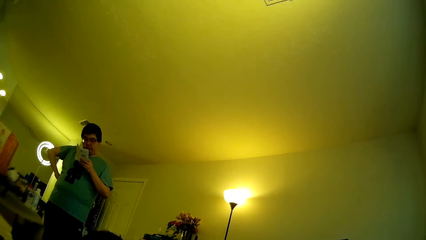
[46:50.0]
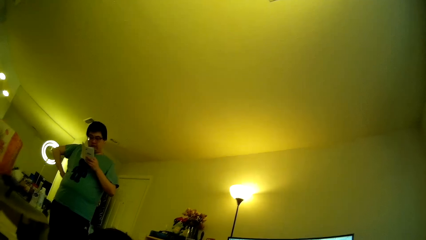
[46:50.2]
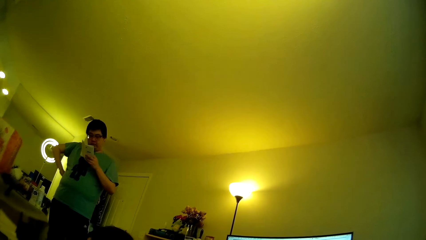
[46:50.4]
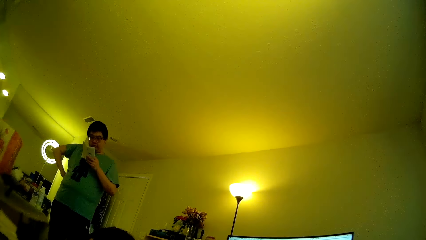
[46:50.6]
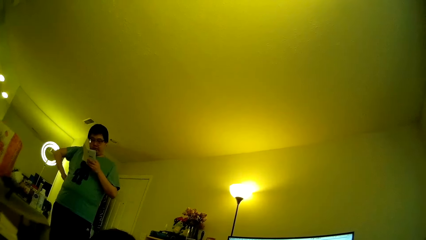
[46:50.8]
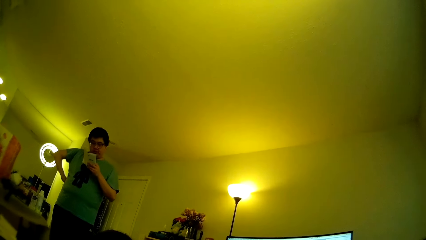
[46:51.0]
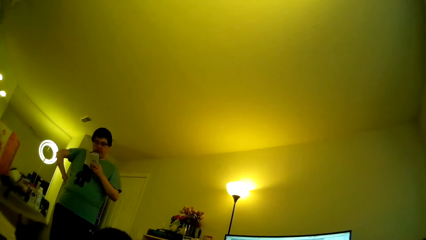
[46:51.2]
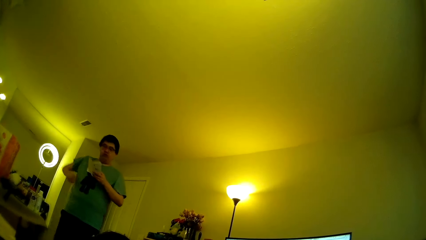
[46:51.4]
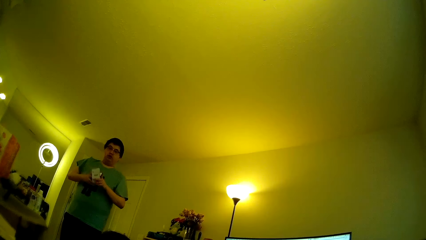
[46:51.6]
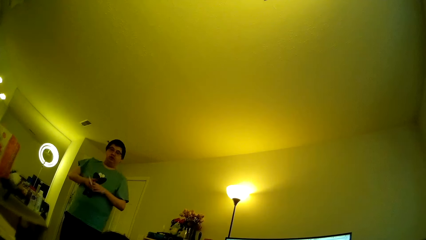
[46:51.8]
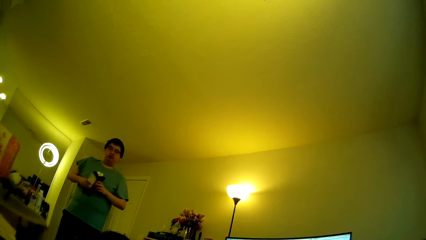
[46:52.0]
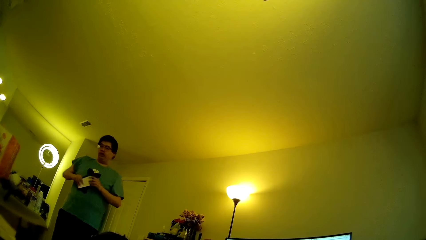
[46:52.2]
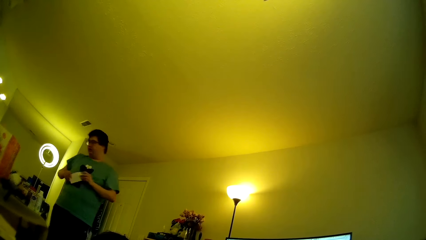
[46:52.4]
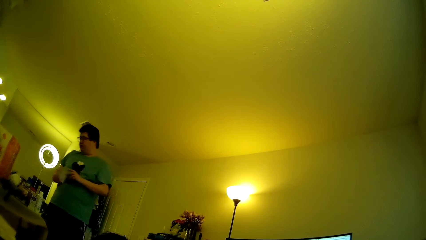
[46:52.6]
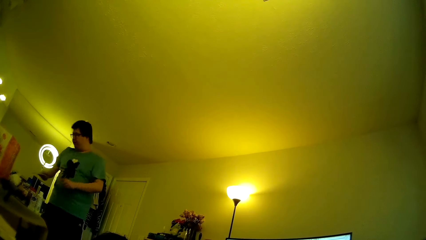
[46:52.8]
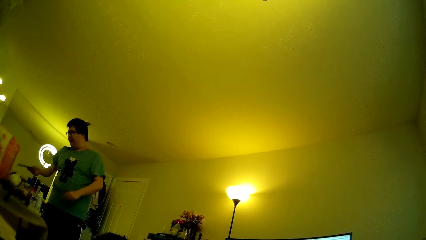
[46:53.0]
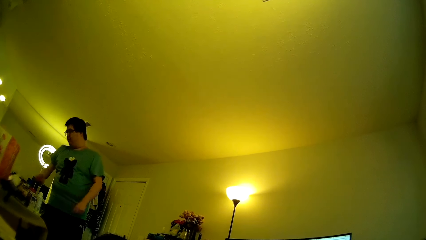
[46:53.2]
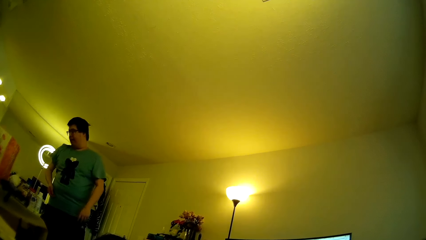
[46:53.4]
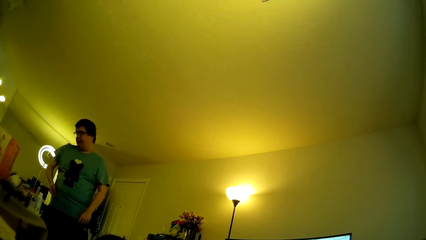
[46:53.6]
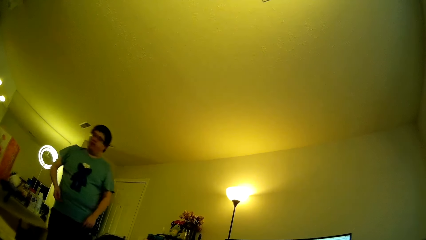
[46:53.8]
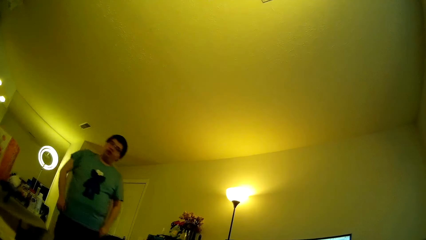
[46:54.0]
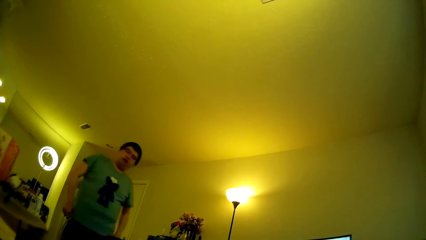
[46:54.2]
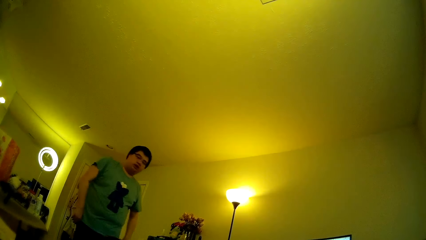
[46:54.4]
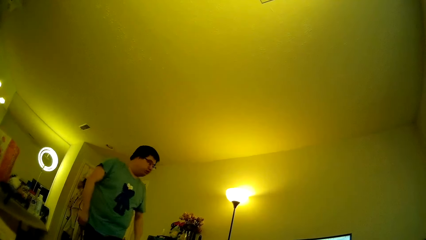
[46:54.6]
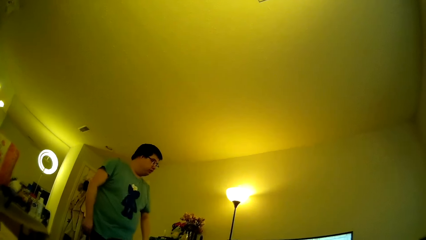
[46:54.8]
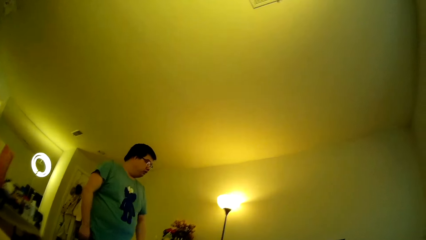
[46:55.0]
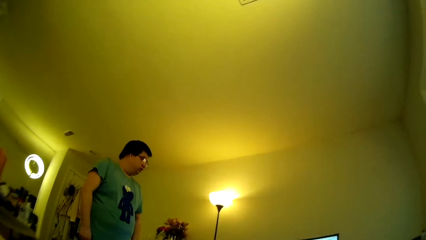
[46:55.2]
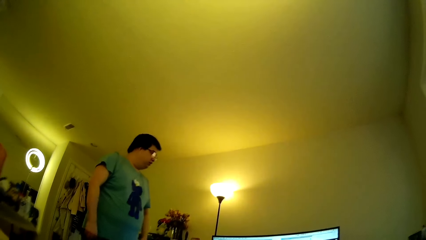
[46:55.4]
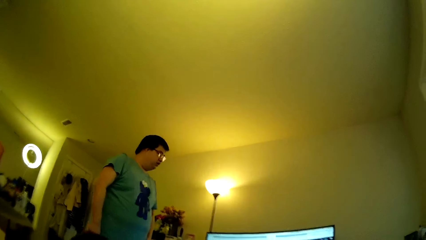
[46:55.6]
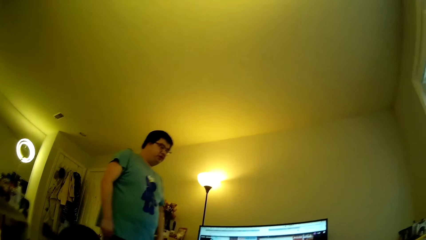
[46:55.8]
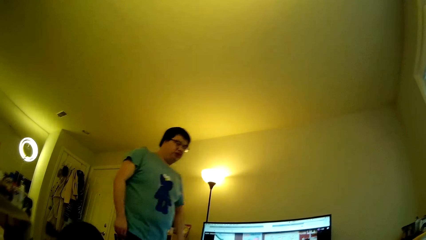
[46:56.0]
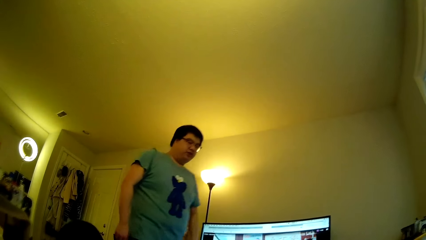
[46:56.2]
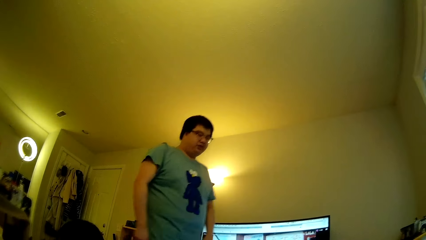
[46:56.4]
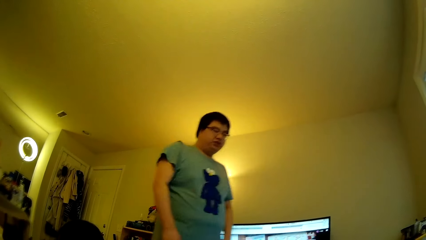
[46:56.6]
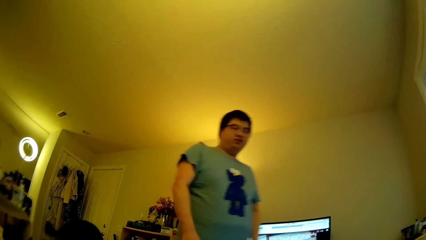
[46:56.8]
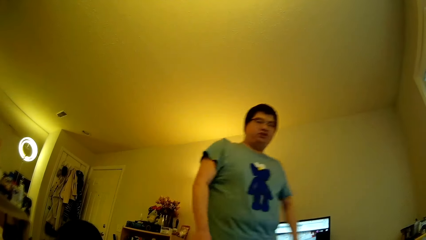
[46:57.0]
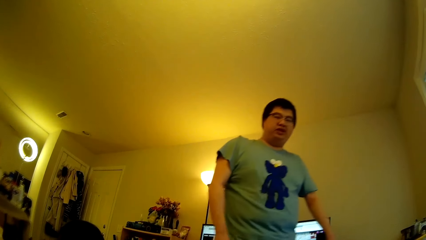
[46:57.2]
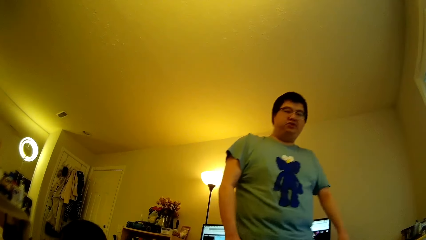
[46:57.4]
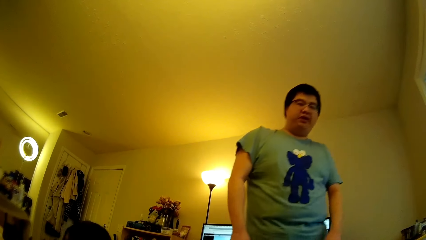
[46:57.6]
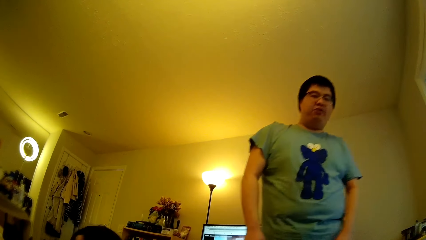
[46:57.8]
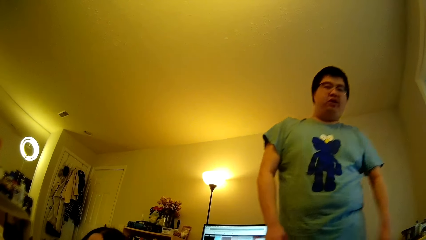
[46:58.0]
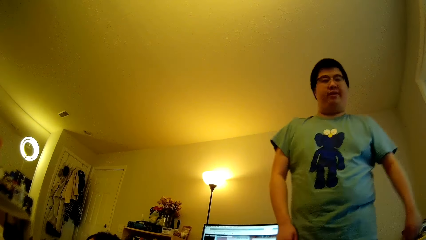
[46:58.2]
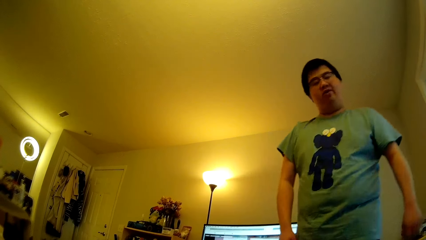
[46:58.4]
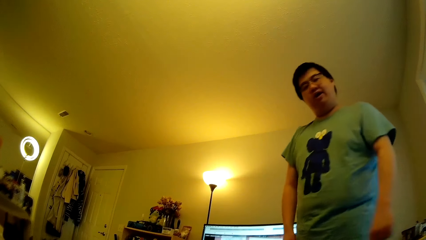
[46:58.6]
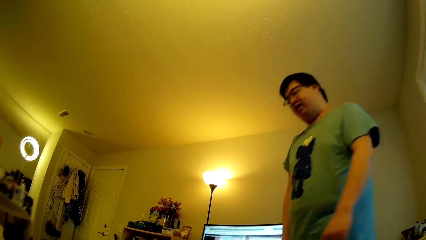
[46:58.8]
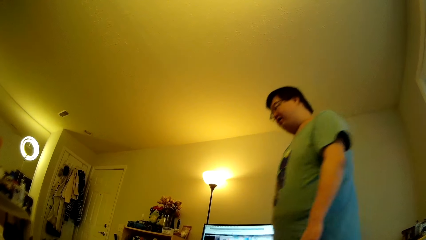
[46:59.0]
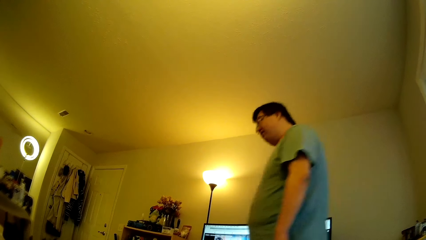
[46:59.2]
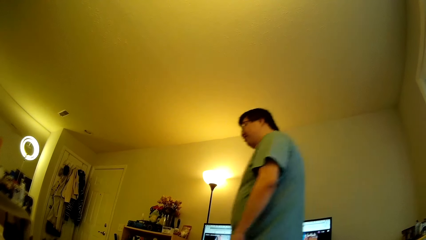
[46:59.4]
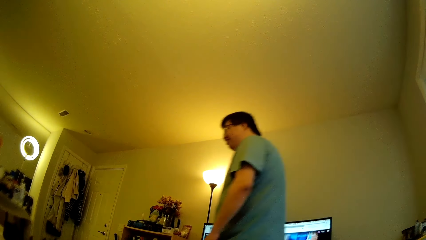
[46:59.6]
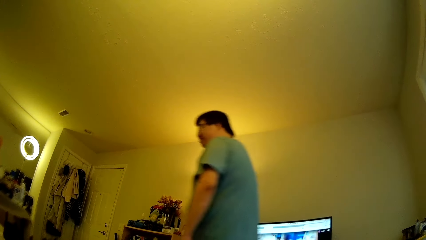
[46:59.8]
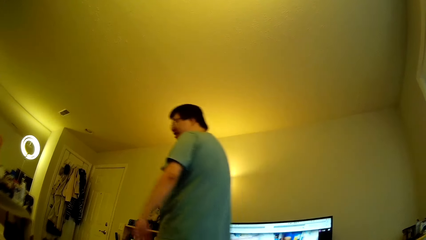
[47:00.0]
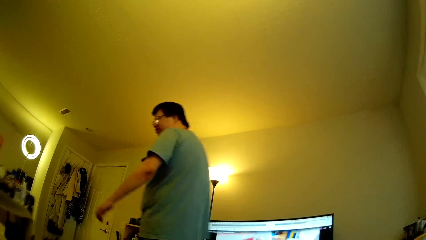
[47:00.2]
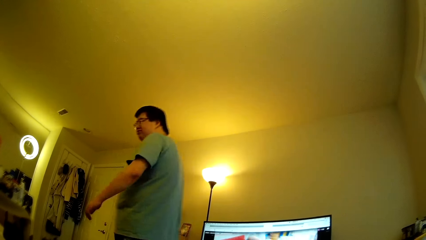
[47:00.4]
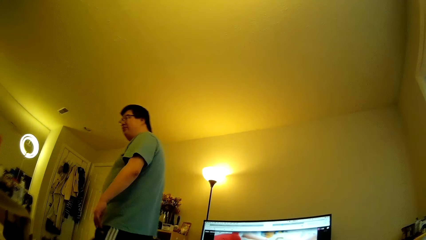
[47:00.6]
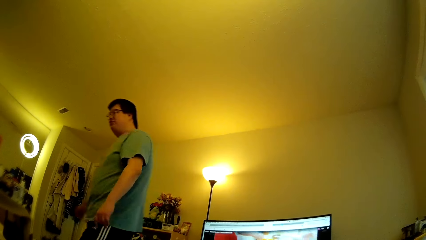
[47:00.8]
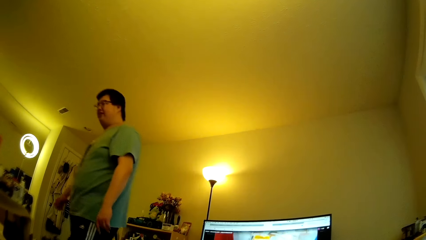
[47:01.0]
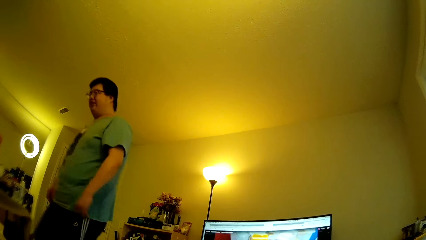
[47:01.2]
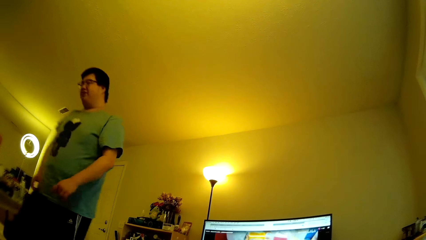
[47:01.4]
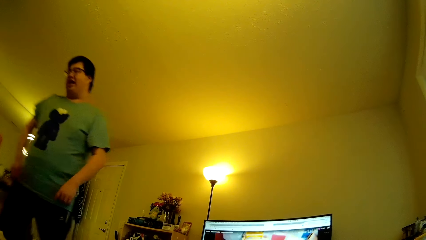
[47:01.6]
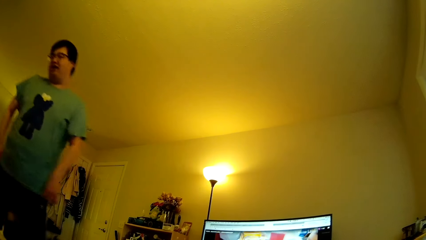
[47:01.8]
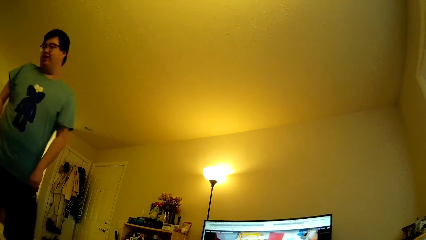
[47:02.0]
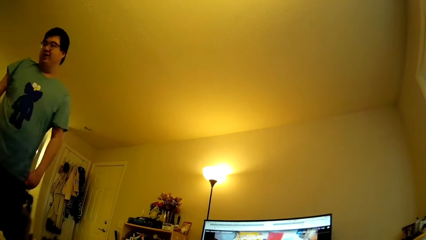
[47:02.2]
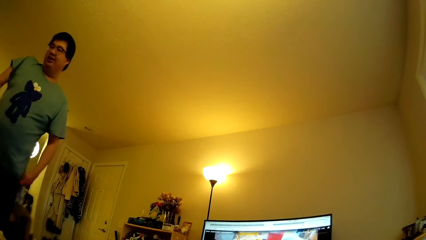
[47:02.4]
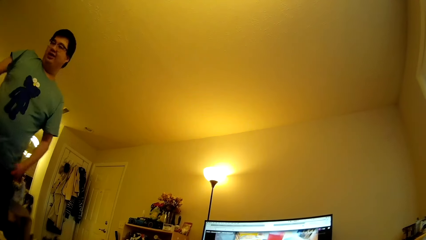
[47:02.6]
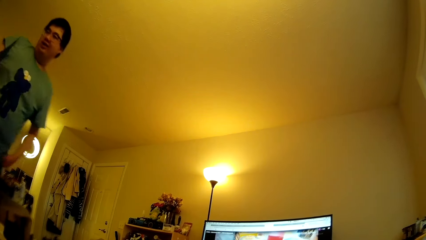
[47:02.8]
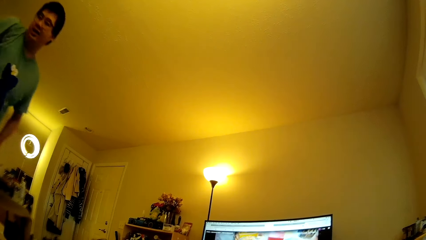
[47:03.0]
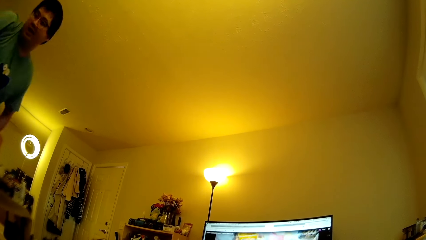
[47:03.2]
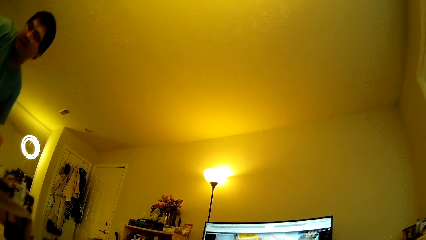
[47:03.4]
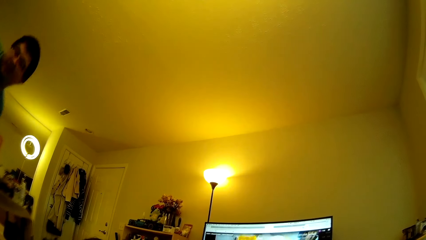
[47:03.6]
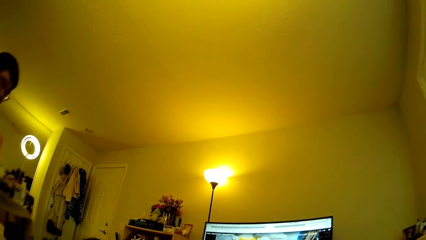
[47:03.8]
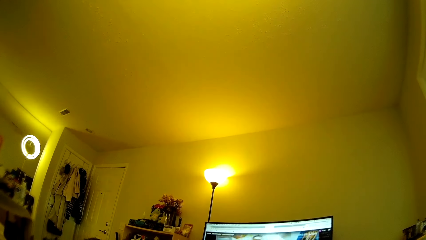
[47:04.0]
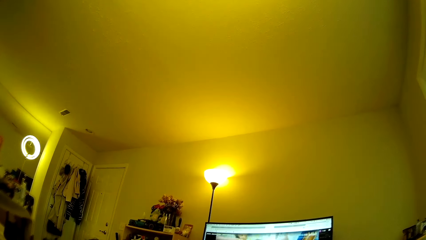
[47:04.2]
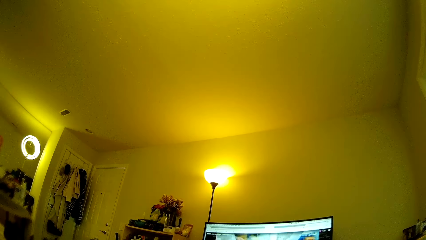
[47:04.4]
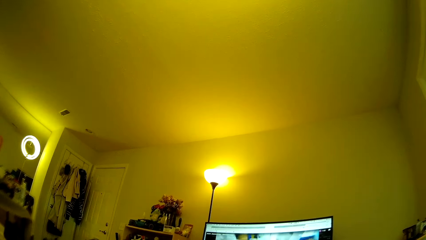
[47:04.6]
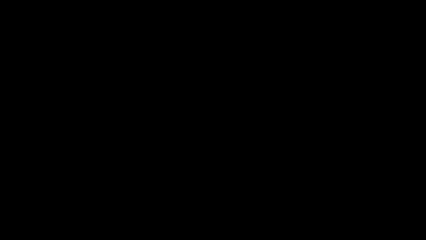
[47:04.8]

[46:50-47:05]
A man closes the book with both hands. The man swings the right hand and drops the book. The camera wearer closes the book. The man walks in the house and moves around. The man sits on the couch. The camera wearer stares at the wall.
